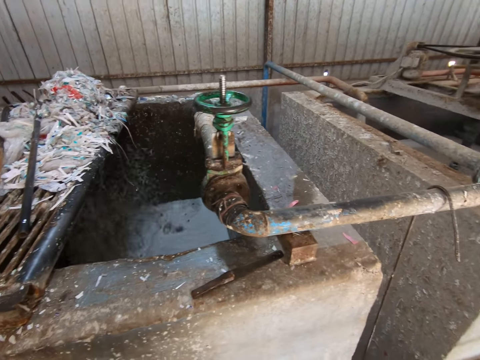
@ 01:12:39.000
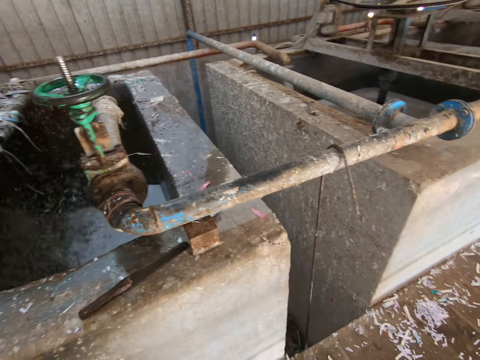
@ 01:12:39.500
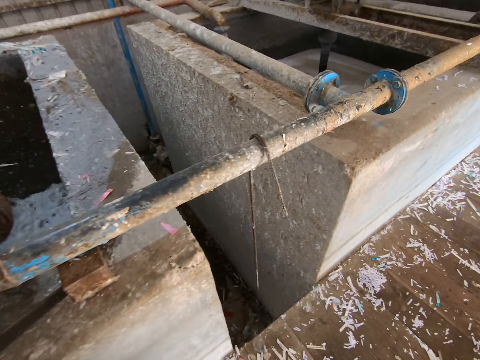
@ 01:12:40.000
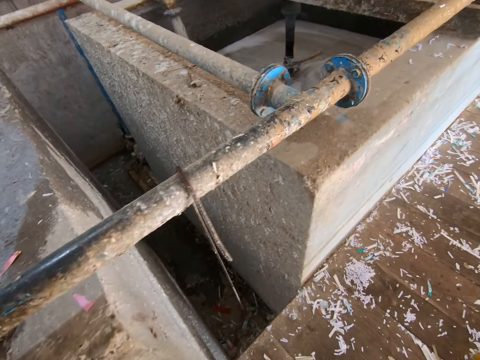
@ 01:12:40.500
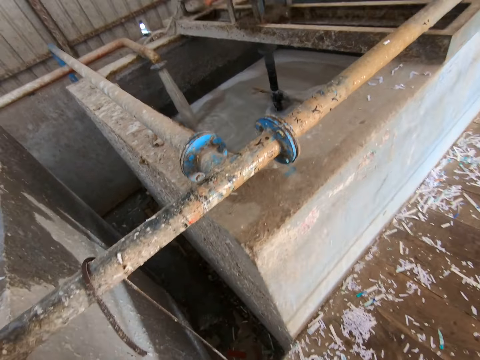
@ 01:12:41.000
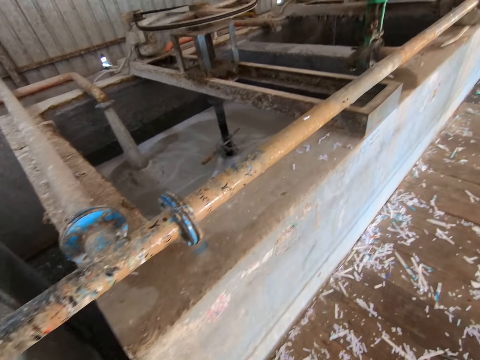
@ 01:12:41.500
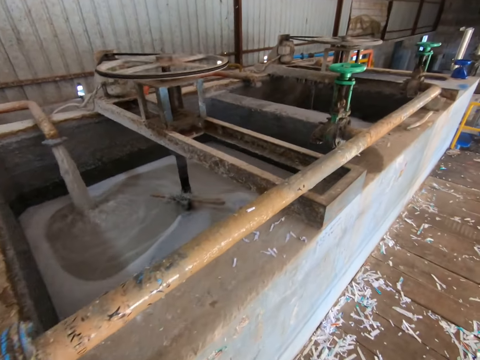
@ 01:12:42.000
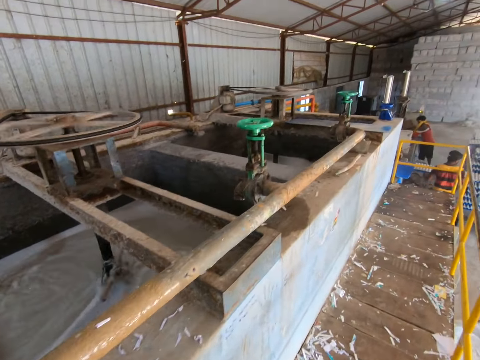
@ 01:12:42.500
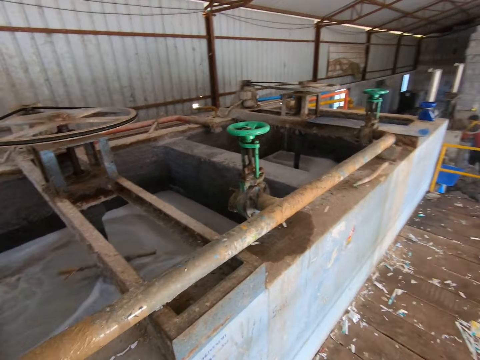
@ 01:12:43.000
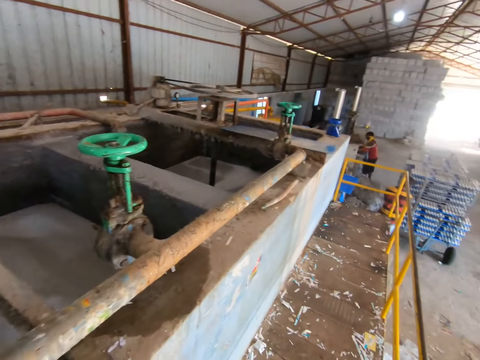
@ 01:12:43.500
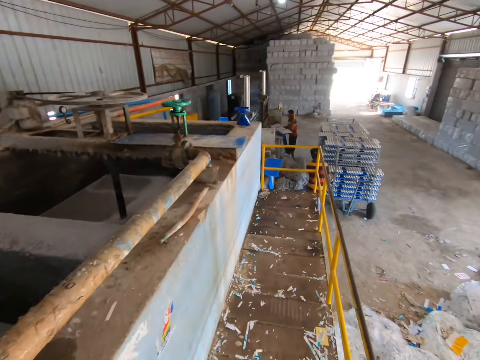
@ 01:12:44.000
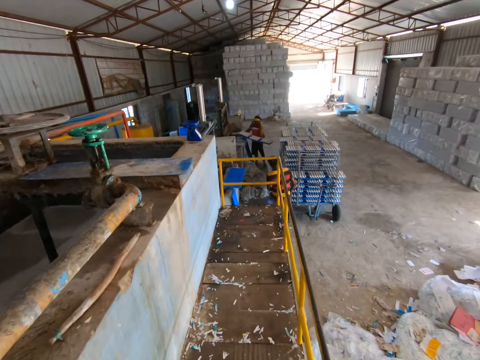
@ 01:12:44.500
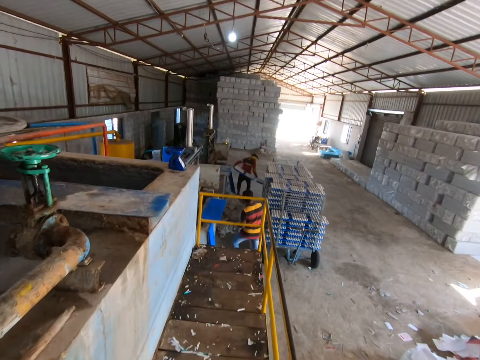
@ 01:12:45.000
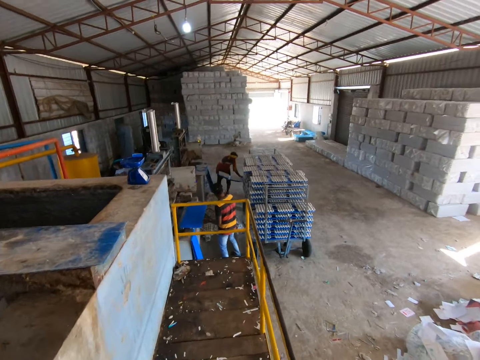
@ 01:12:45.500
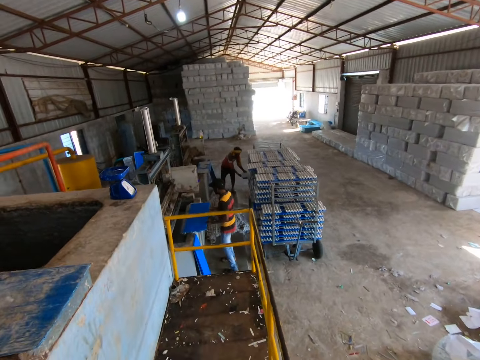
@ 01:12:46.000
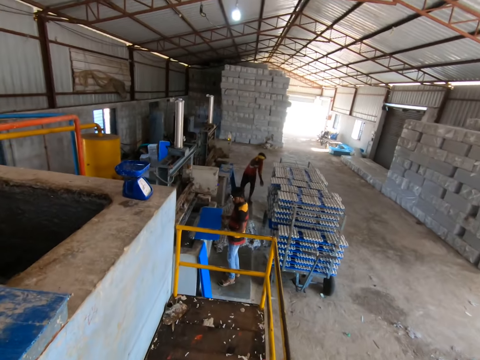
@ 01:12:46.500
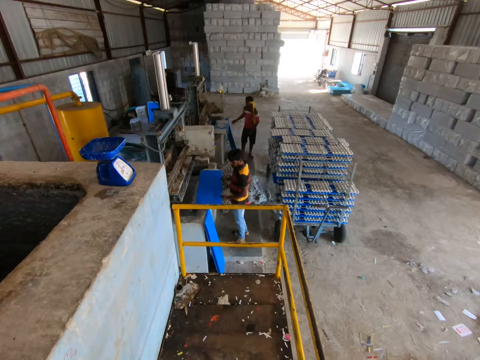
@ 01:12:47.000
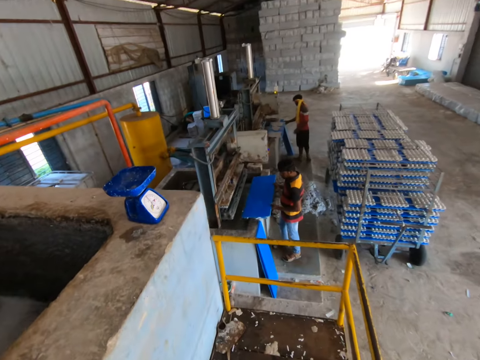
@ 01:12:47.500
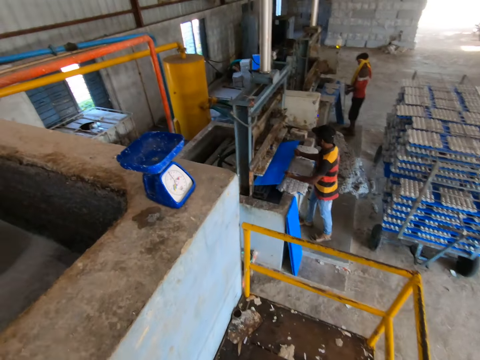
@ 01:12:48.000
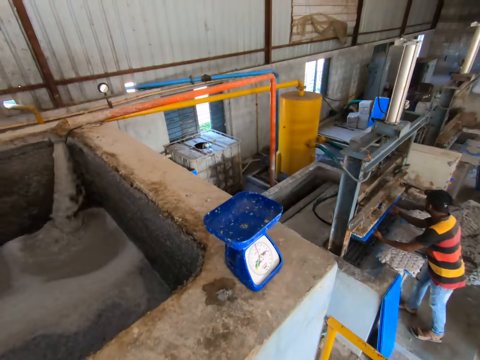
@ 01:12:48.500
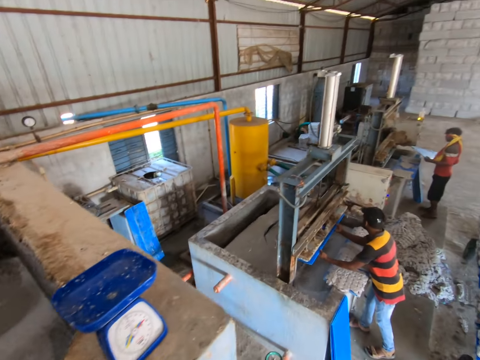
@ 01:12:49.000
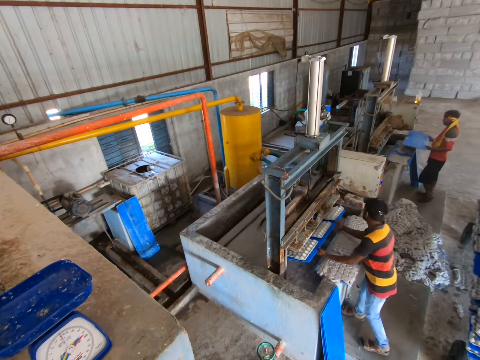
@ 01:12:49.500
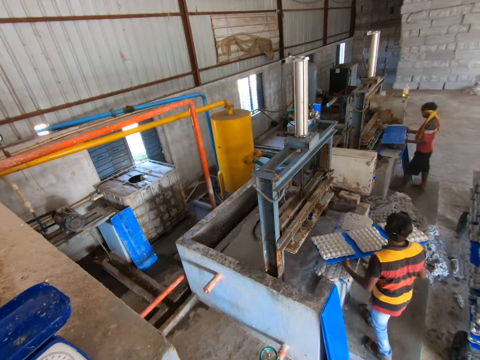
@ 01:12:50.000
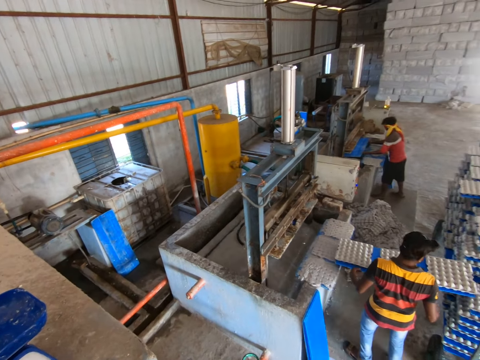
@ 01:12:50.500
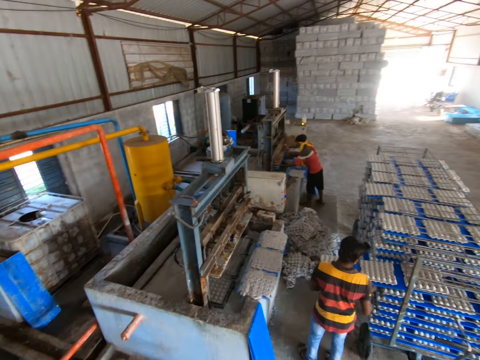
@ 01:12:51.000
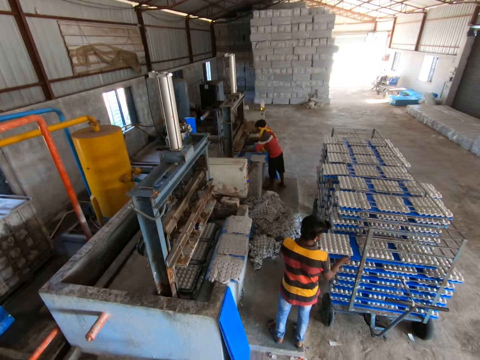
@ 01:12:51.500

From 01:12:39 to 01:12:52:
The camera wearer walks around the machine. A man picks out a plastic sheet of fibre egg trays from an egg tray making machine with both hands. The man loads the plastic sheet of fibre egg trays on a trolley with both hands. Another man holds a plastic sheet with his left hand. The other man holds the plastic sheet with both hands and sets the plastic sheet in the egg tray making machine with both hands. The first man holds a plastic sheet on the floor with his right hand, holds the plastic sheet on the floor with both hands, and holds the plastic sheet with both hands. The other man picks out the plastic sheet with some fibre egg trays from the egg tray making machine with both hands. The camera wearer looks at a man. The first man sets the plastic sheet in the egg tray making machine with both hands. The other man loads the plastic sheet of fibre egg trays on the trolley with both hands.

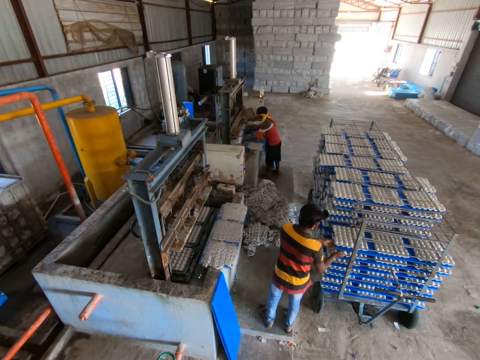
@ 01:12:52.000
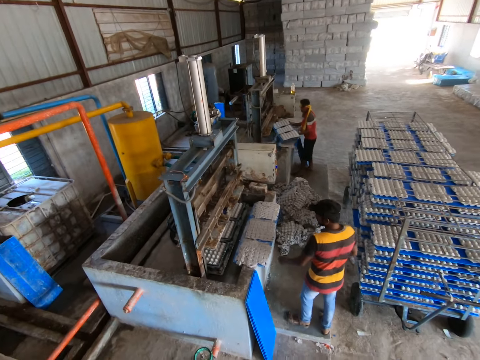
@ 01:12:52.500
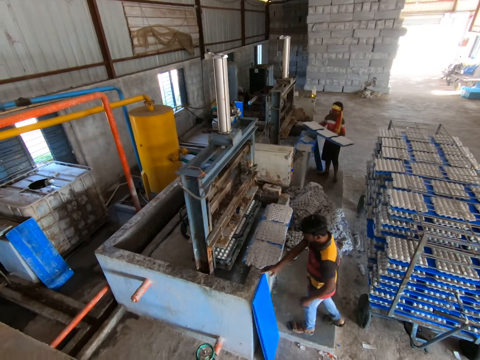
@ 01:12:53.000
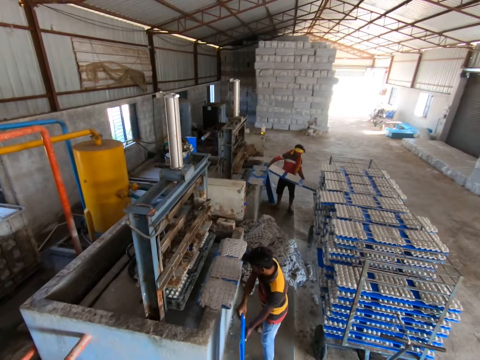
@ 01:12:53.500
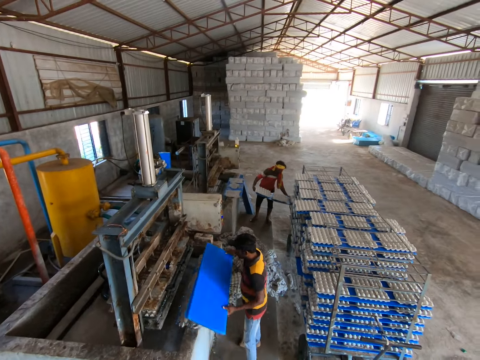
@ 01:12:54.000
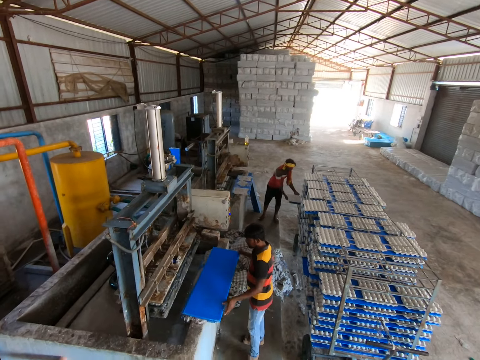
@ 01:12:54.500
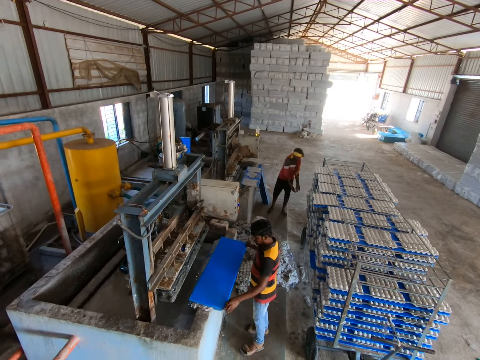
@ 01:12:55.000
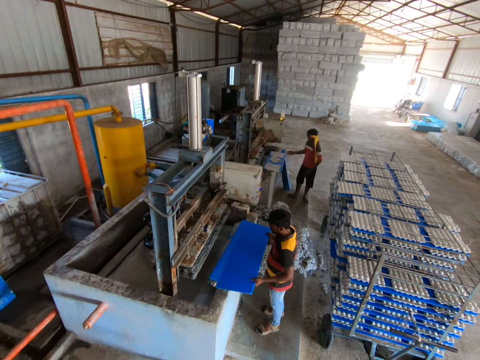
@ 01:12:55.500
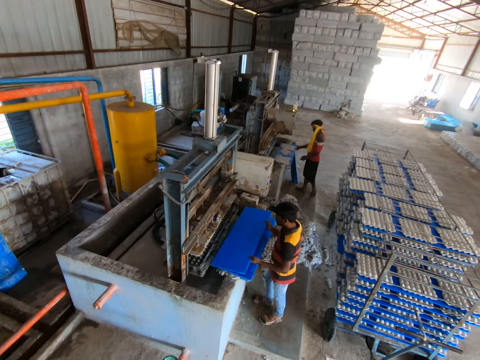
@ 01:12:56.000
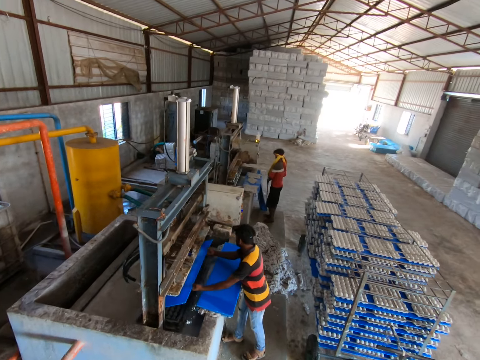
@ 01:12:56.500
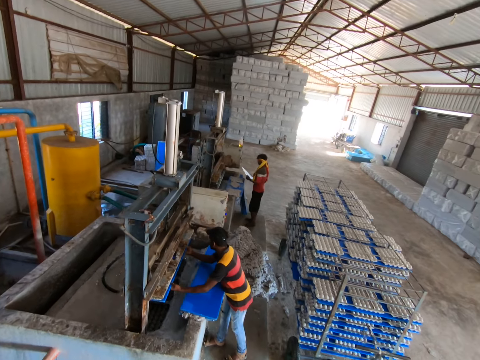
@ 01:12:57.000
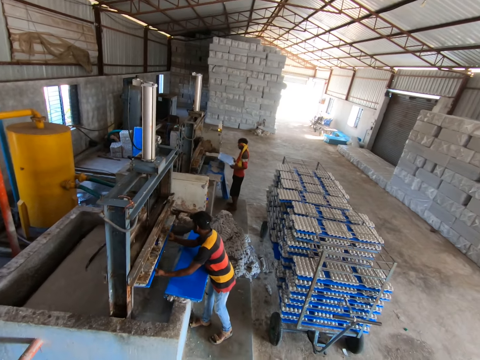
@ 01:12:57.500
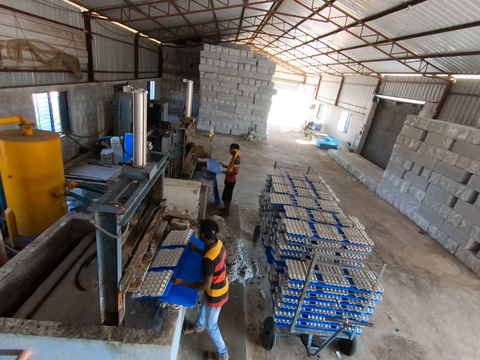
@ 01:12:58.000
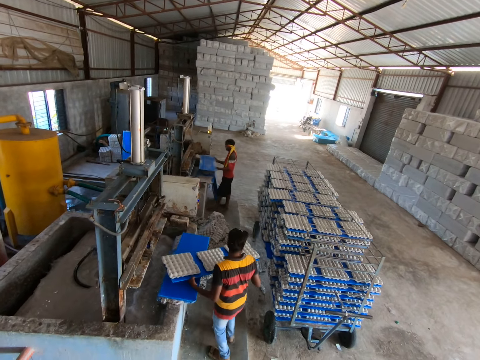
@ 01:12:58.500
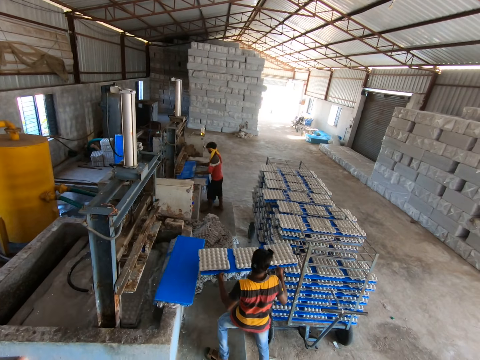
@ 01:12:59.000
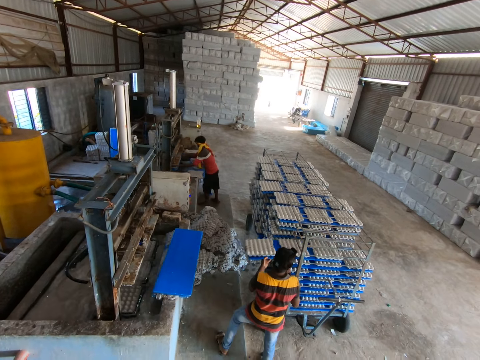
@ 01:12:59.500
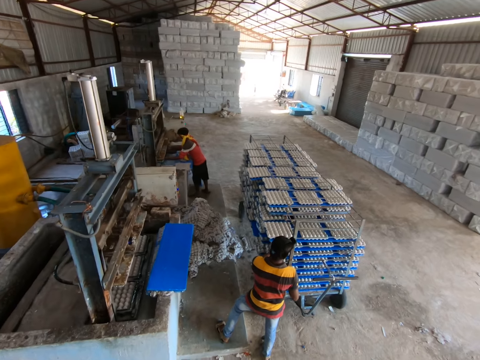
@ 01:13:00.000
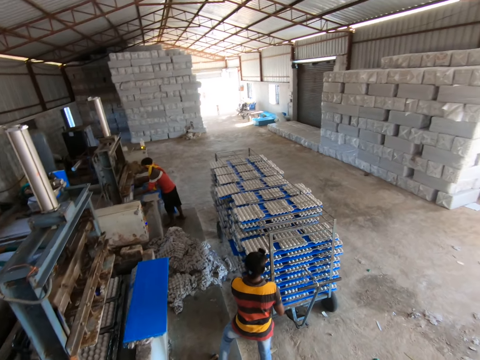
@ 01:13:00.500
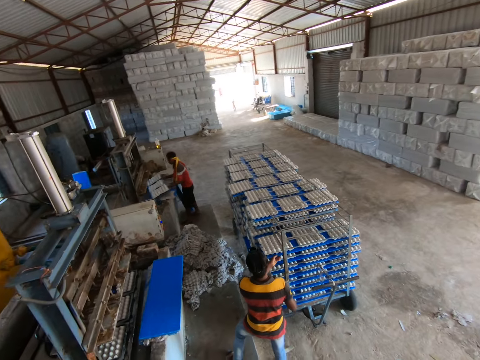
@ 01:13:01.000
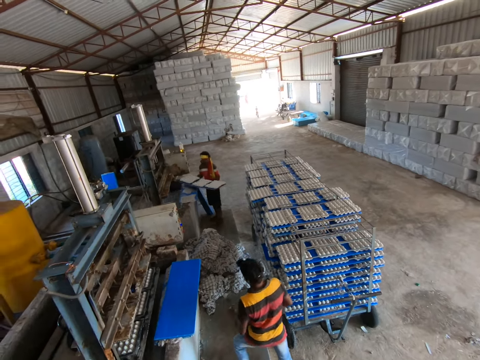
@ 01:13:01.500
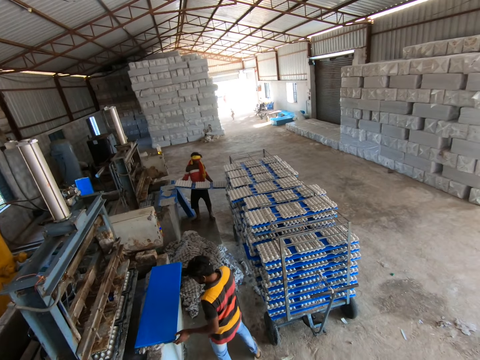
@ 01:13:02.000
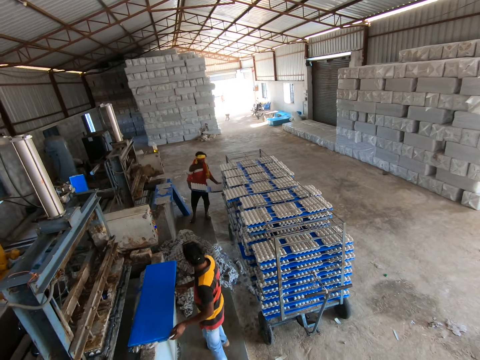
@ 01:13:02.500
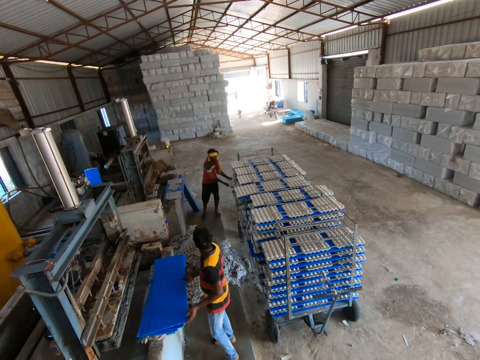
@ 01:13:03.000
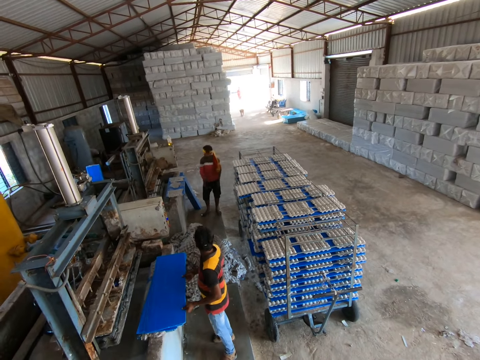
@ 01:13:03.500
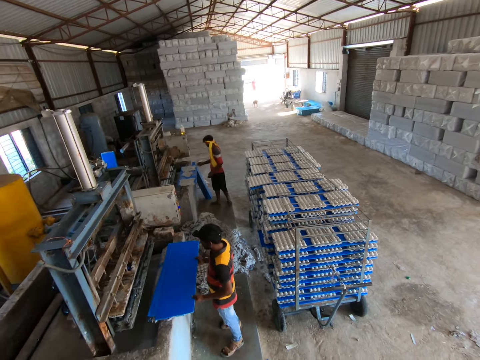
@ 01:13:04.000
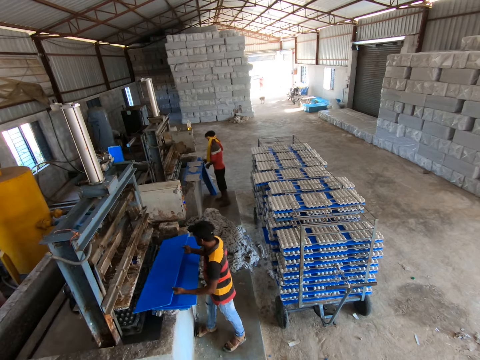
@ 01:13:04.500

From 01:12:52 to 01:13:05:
The man picks out the plastic sheet with some fibre egg trays from the egg tray making machine with both hands. Another man holds some plastic sheets on the floor with his right hand and picks up the plastic sheets from the floor with his right hand. The first man loads the plastic sheet of fibre egg trays on the trolley with both hands. The other man holds the plastic sheets on the floor with both hands, drops the plastic sheets on the fence with both hands, and picks up a plastic sheet from the stack of plastic sheets on the fence with both hands. The first man holds a plastic sheet on the floor with his right hand. The other man sets the plastic sheet in the egg tray making machine with both hands. The first man holds the plastic sheet on the floor with both hands and picks up the plastic sheet from the floor with both hands. The other man picks out the plastic sheet with some fibre egg trays from the egg tray making machine with both hands. The camera wearer looks at the other man. The first man sets the plastic sheet in the egg tray making machine with both hands. The other man loads the plastic sheet of fibre egg trays on the trolley with both hands. The first man picks out the plastic sheet with some fibre egg trays from the egg tray making machine with both hands. The other man holds a plastic sheet on the stack of plastic sheets with his left hand. The first man loads the plastic sheet of fibre egg trays on the trolley with both hands. The other man holds the plastic sheet on the stack of plastic sheets with both hands and picks up the plastic sheet from the fence with both hands. The first man holds a plastic sheet on the floor with his right hand and holds the plastic sheet on the floor with both hands. The camera wearer looks at the other man.
